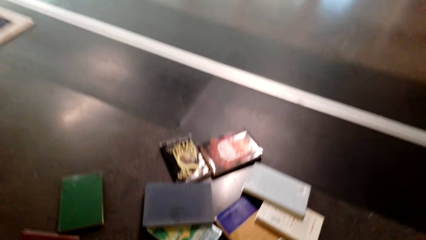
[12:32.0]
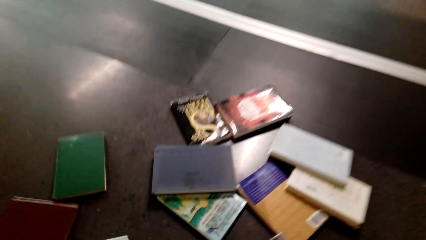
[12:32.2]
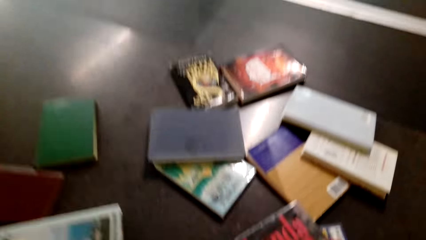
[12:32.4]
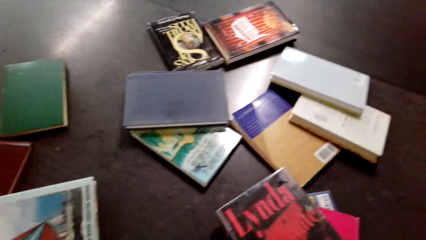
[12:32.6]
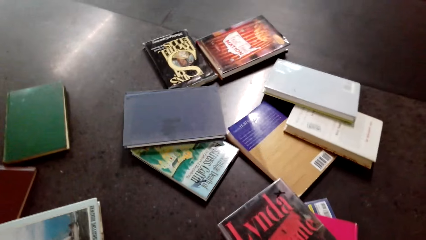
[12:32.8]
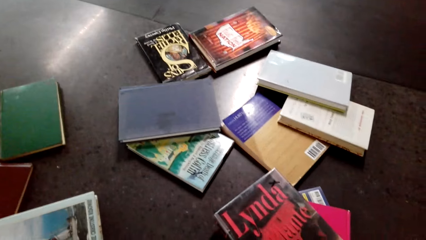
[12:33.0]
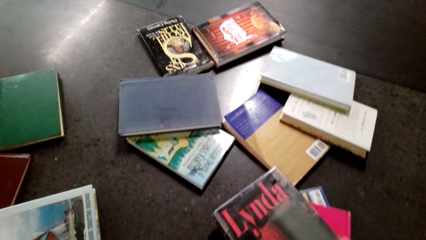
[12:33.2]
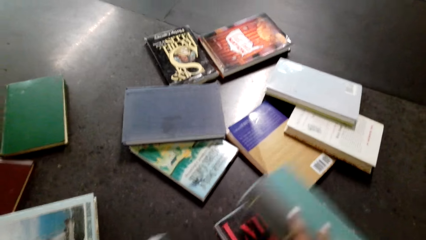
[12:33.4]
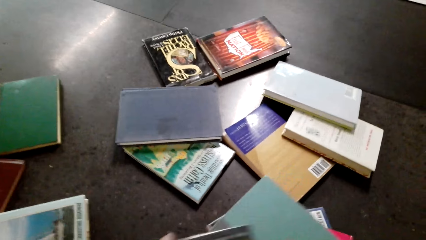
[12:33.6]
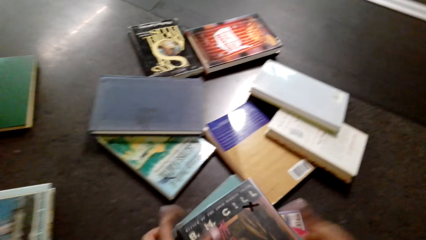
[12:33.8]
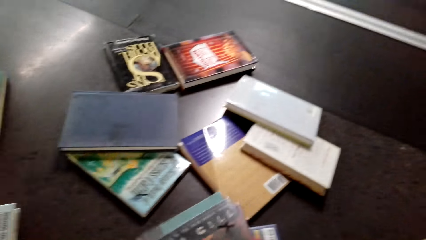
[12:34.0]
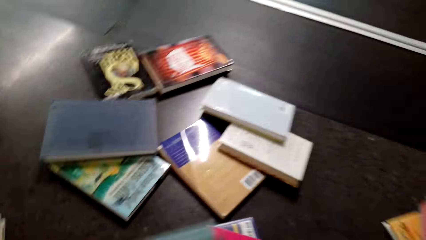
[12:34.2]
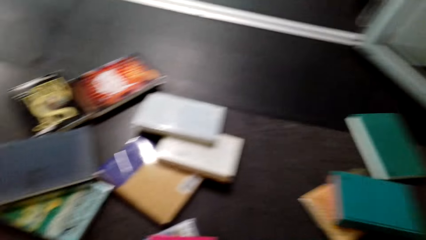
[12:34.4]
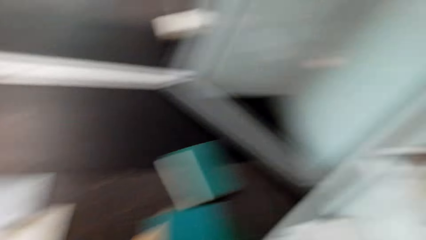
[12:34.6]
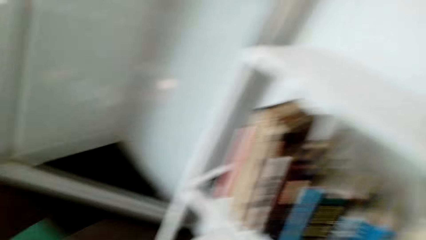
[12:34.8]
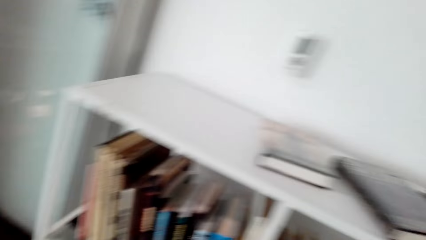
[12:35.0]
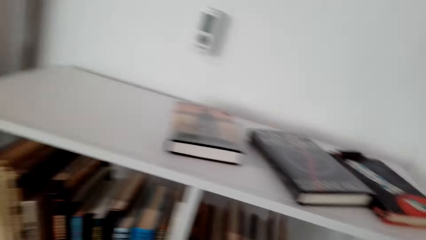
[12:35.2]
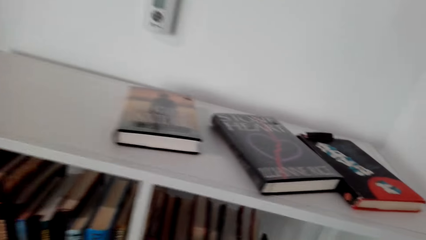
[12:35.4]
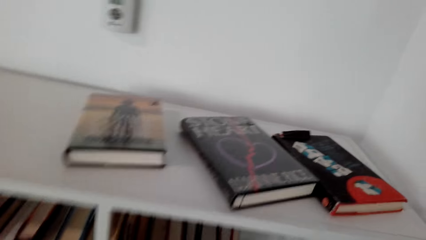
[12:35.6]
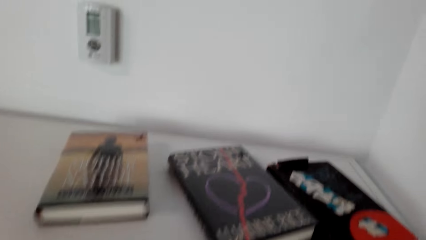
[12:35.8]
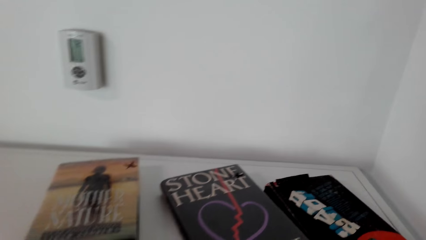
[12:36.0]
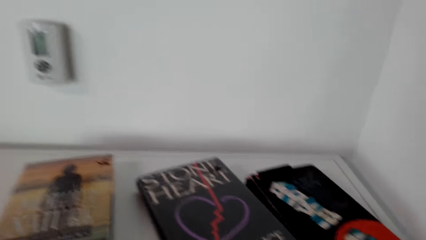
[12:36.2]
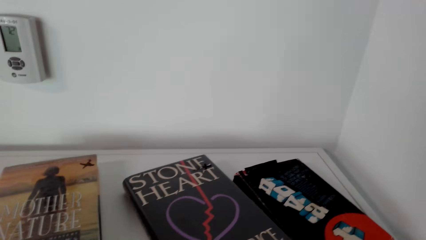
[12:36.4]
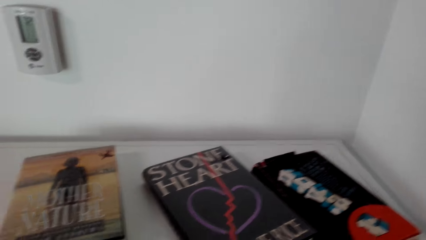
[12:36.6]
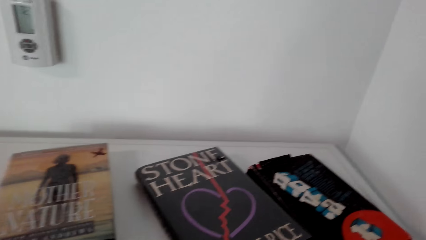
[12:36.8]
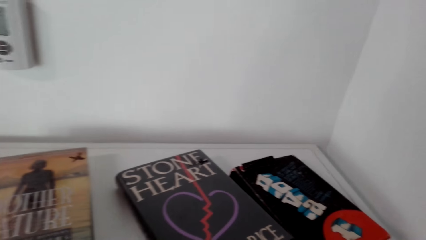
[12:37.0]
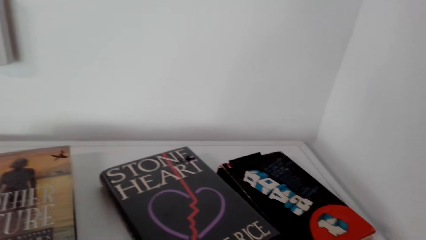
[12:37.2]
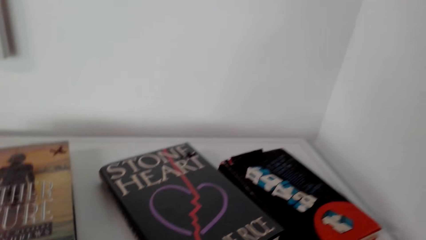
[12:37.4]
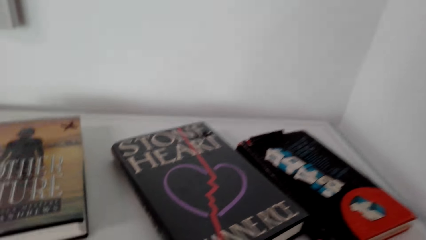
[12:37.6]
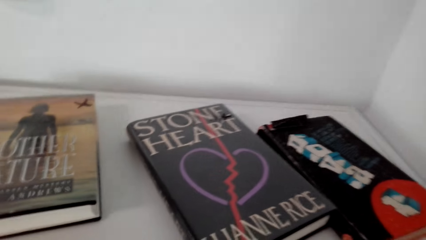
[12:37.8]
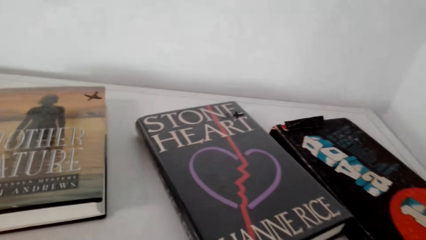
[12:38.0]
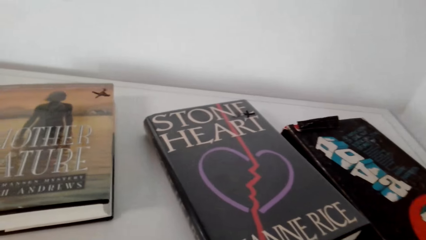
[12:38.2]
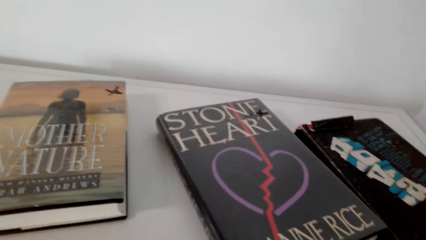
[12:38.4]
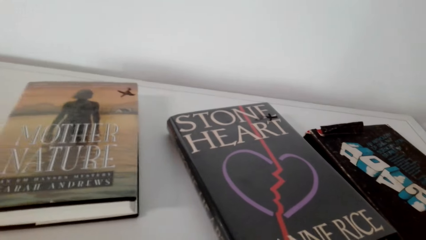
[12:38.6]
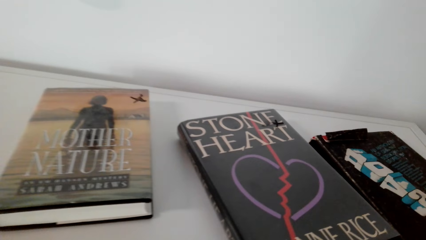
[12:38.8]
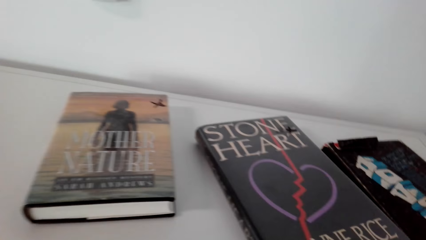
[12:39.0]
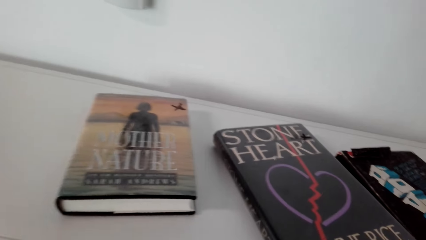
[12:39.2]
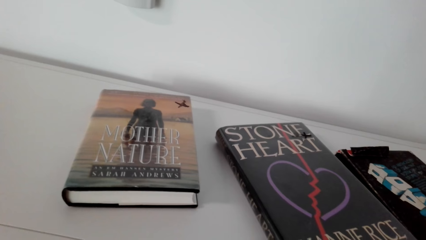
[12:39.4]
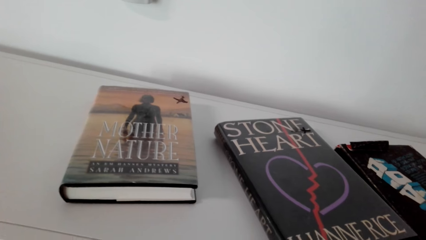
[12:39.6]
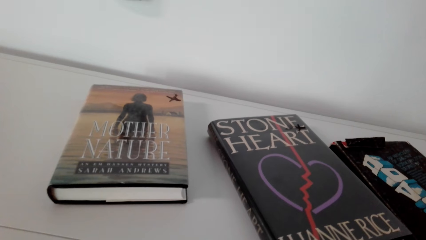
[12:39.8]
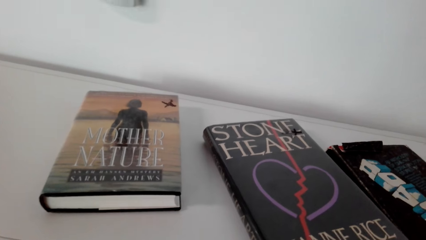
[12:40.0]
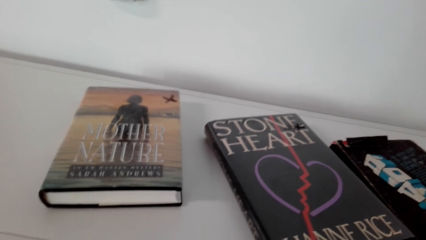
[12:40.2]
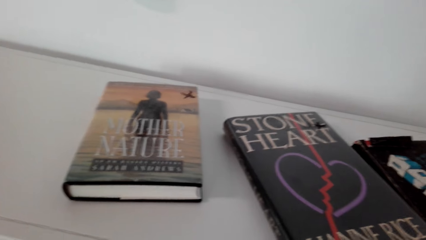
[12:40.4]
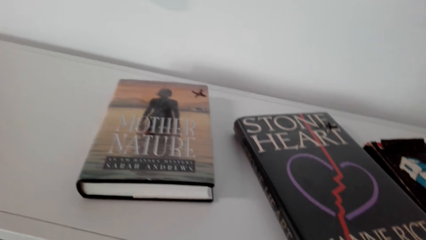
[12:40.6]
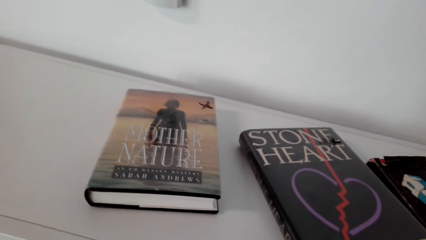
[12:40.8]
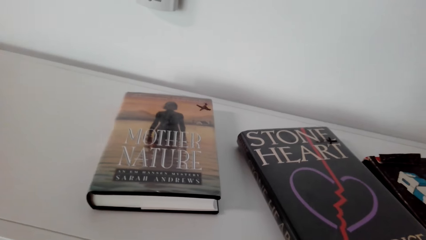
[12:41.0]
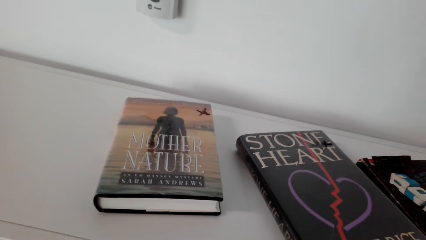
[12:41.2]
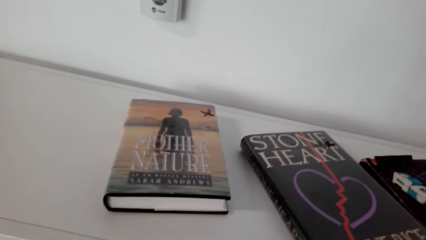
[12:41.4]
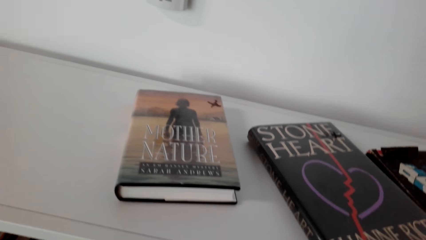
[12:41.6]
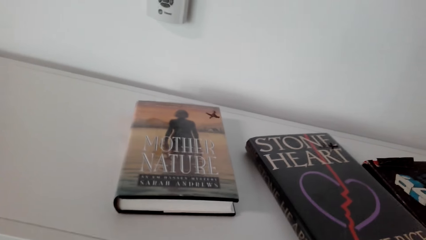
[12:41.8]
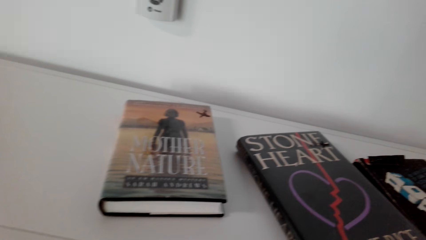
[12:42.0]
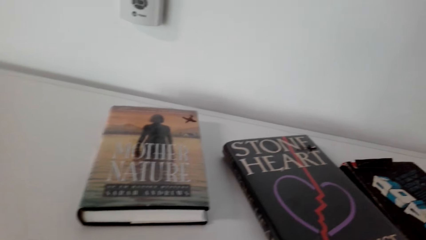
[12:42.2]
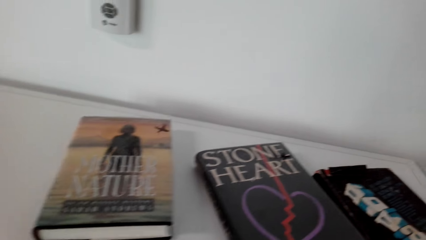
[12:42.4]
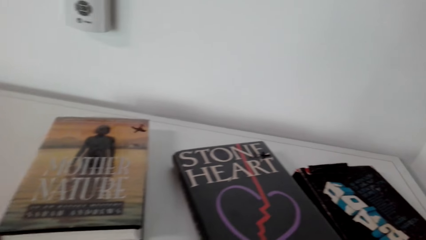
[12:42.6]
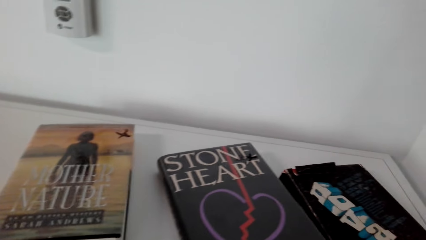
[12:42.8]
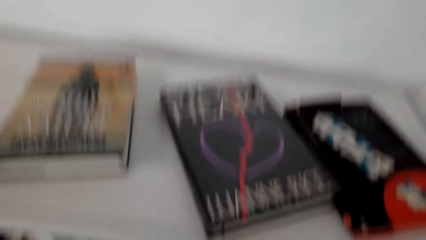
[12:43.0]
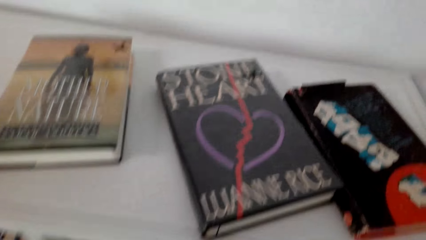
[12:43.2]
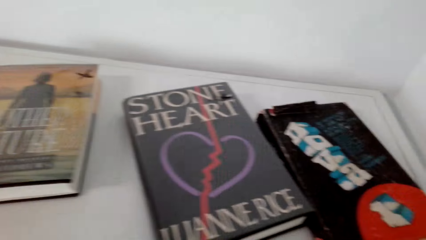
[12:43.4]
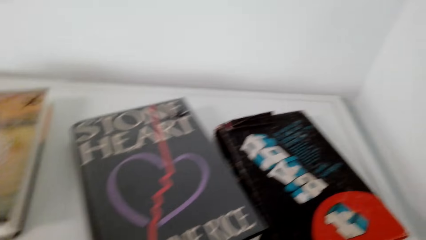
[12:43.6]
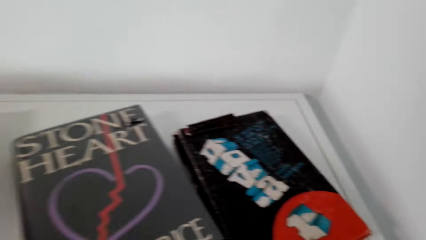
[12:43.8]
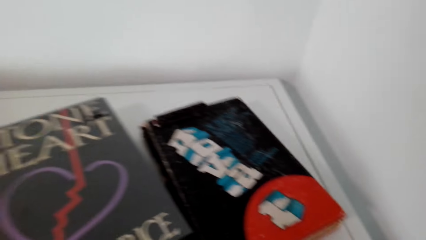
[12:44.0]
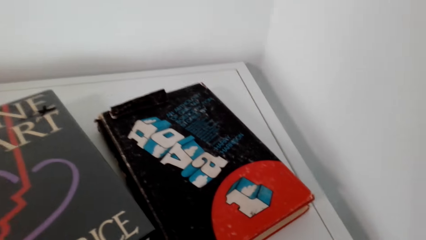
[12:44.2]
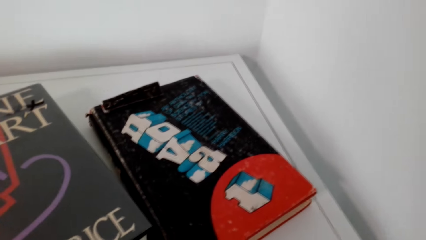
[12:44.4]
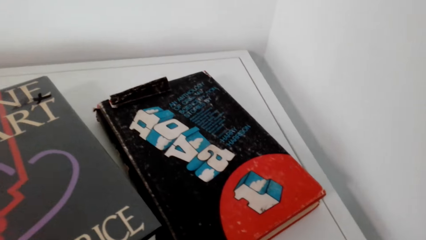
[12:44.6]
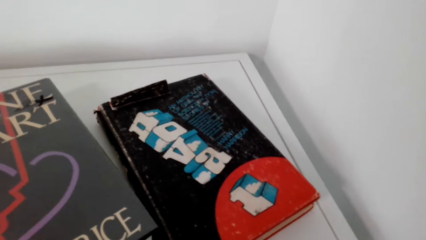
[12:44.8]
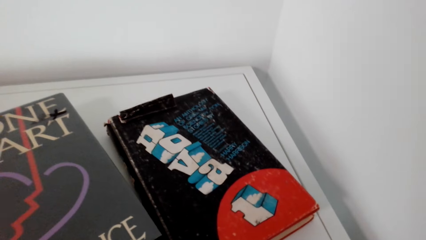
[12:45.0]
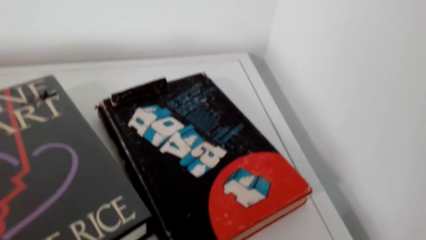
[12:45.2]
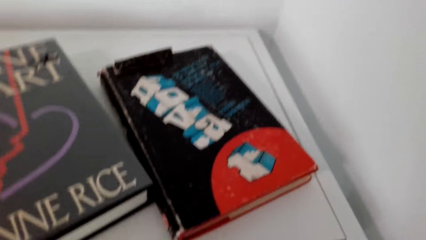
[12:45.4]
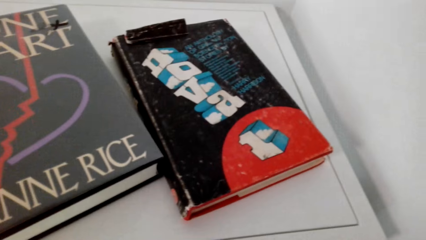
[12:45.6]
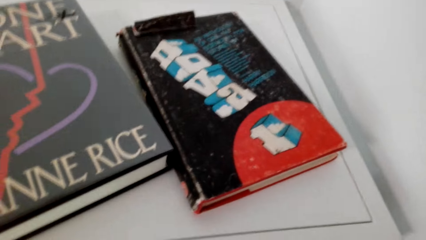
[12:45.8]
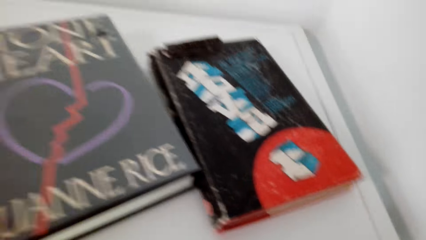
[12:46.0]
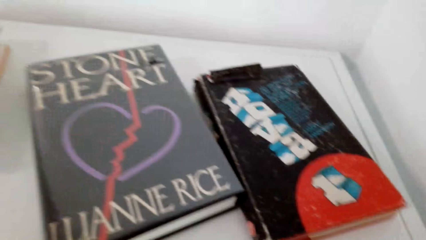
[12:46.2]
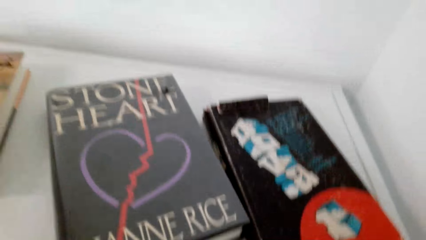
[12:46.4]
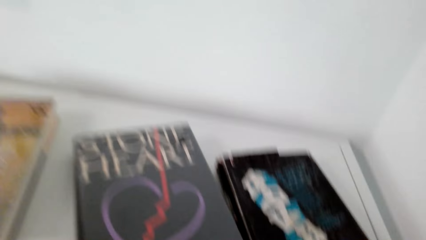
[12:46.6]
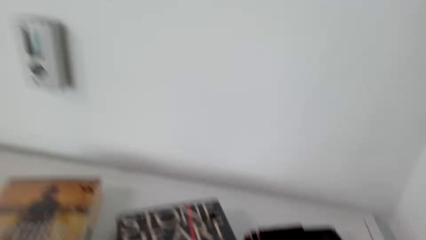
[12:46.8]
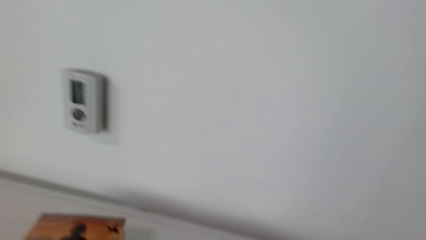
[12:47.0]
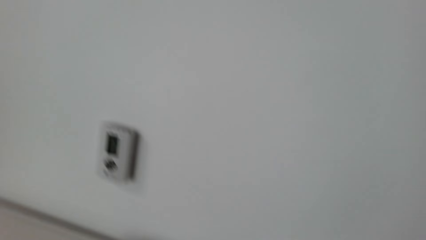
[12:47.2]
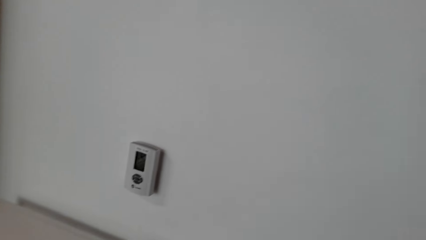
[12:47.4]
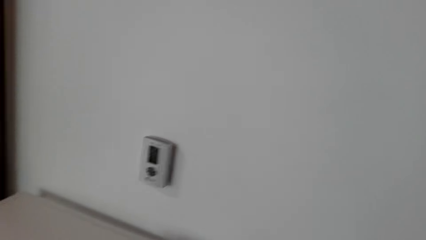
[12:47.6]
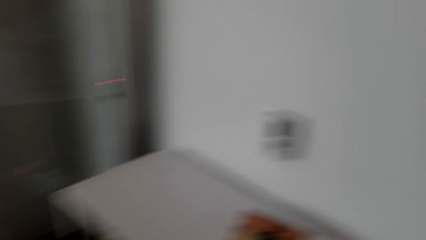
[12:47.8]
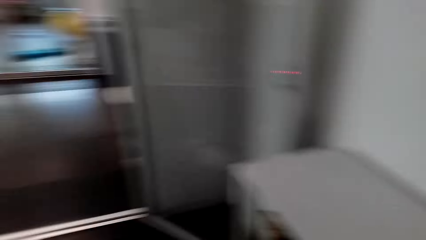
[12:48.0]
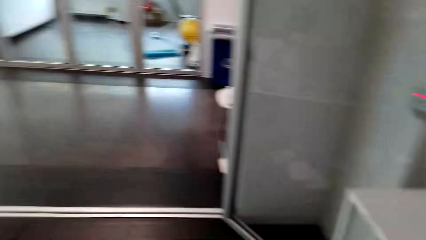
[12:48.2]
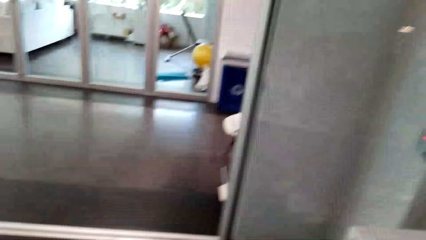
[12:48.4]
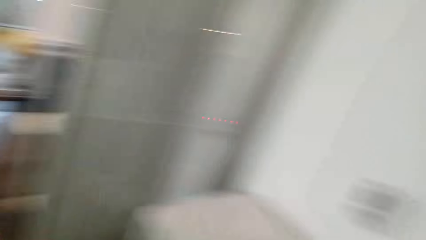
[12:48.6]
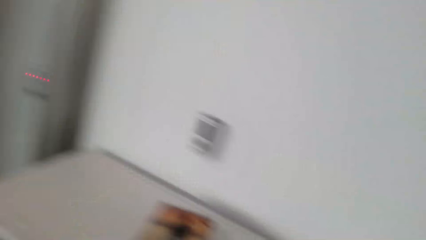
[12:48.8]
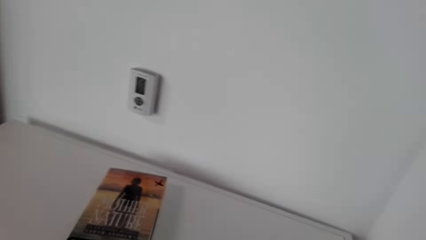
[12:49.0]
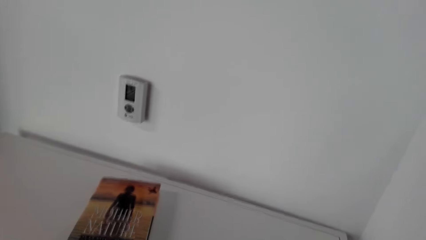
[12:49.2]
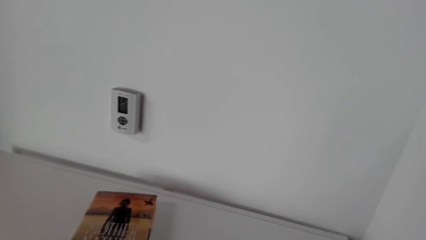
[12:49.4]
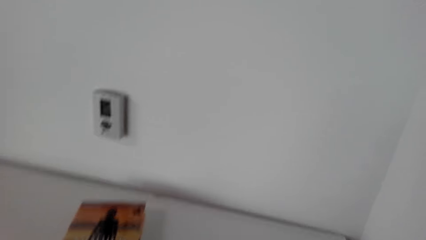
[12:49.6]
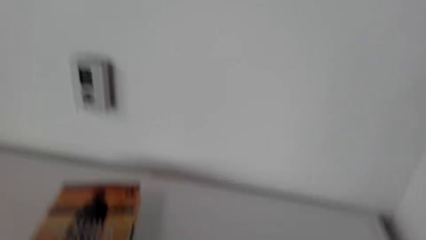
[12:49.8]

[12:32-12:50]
The camera wearer picks books from the floor. They arrange books on the shelf.
